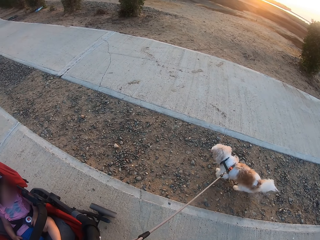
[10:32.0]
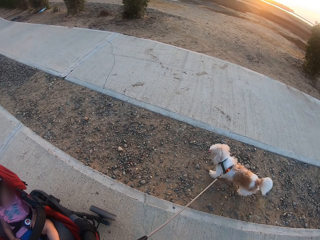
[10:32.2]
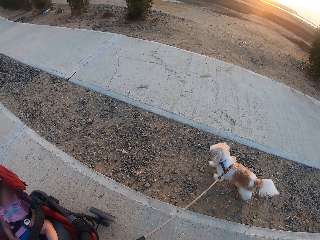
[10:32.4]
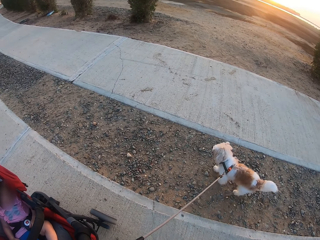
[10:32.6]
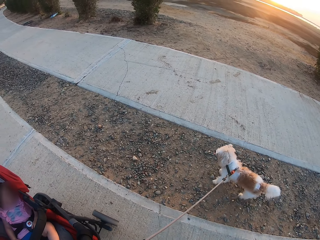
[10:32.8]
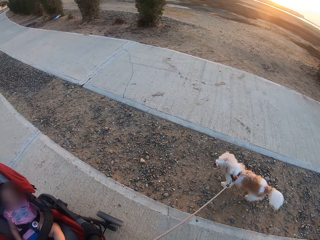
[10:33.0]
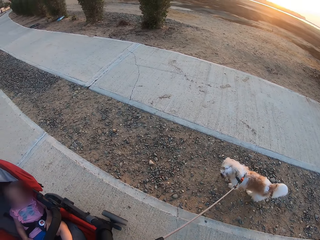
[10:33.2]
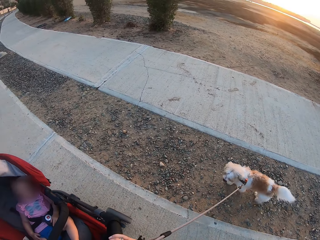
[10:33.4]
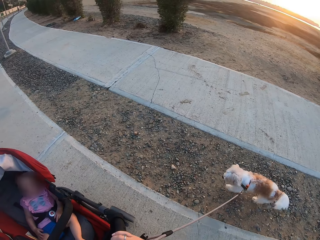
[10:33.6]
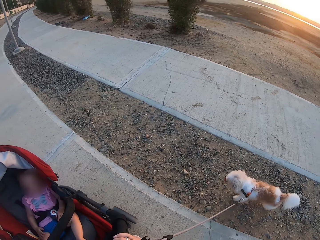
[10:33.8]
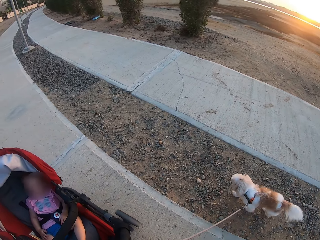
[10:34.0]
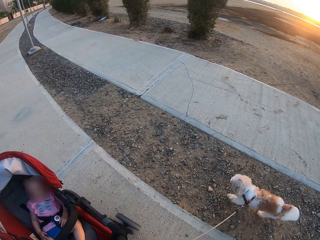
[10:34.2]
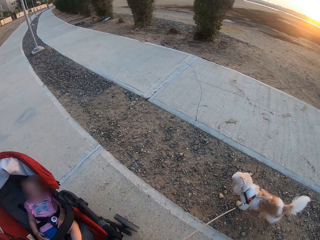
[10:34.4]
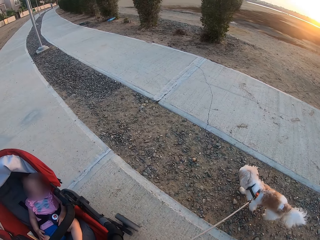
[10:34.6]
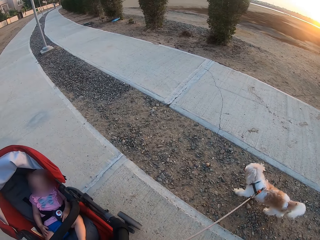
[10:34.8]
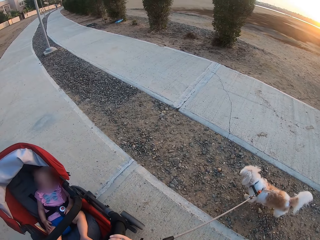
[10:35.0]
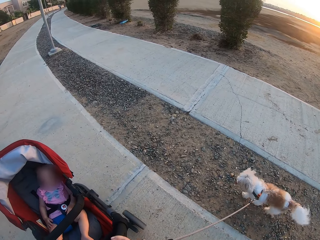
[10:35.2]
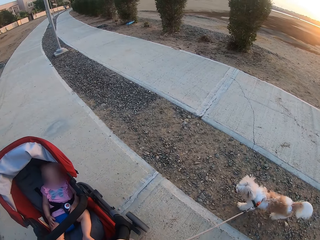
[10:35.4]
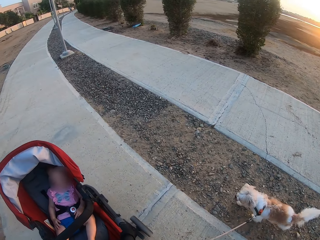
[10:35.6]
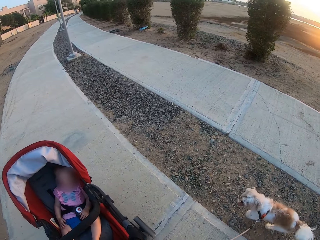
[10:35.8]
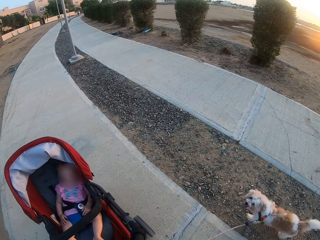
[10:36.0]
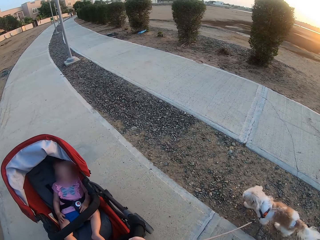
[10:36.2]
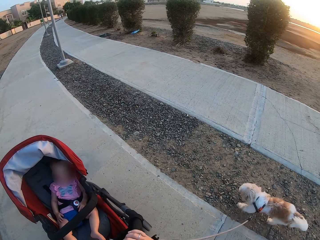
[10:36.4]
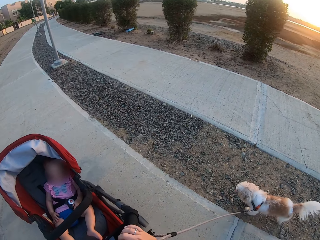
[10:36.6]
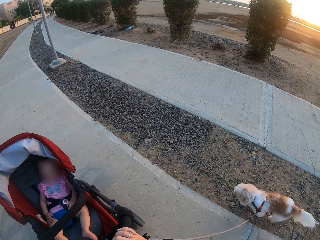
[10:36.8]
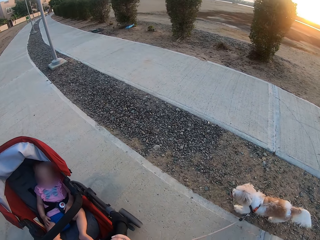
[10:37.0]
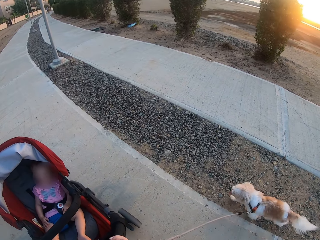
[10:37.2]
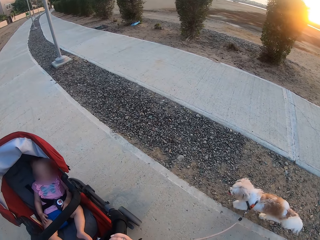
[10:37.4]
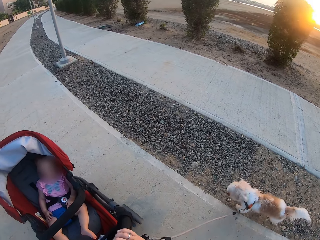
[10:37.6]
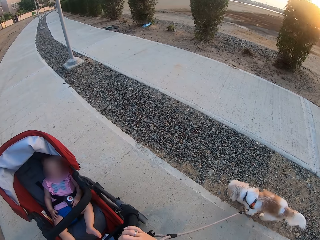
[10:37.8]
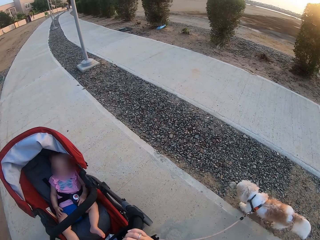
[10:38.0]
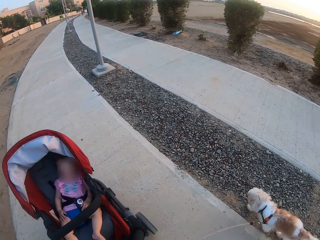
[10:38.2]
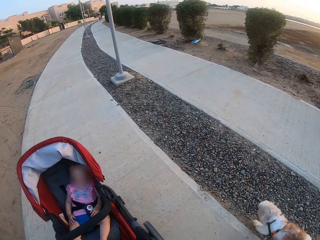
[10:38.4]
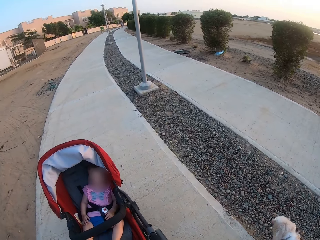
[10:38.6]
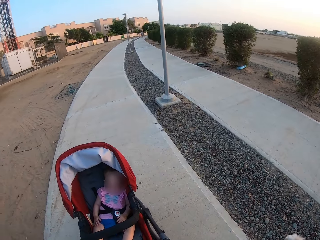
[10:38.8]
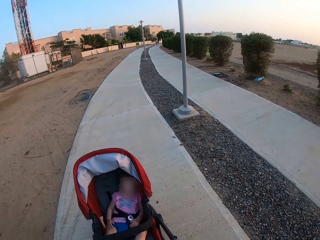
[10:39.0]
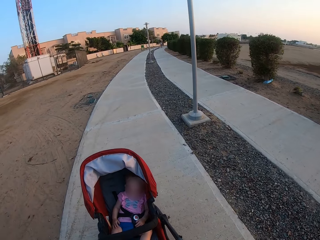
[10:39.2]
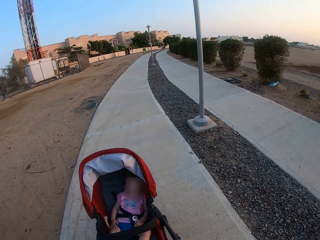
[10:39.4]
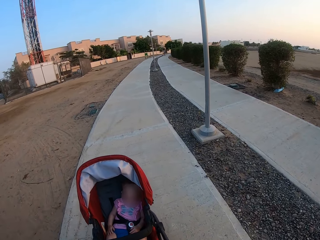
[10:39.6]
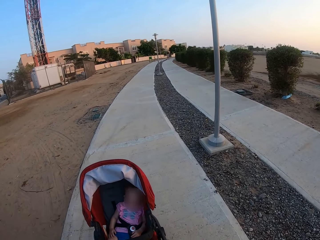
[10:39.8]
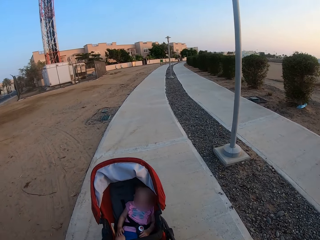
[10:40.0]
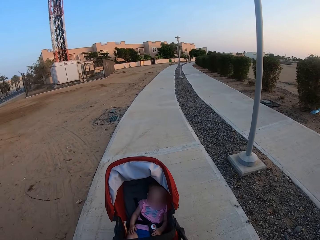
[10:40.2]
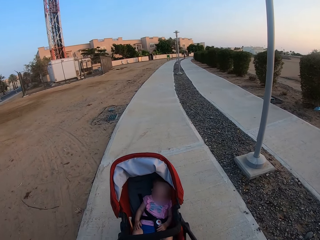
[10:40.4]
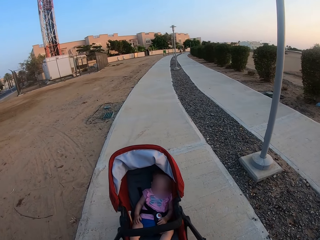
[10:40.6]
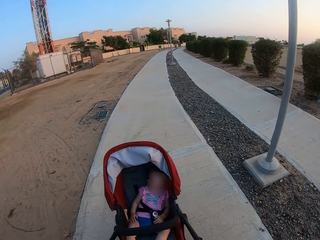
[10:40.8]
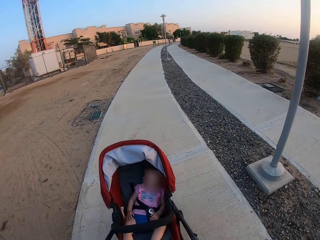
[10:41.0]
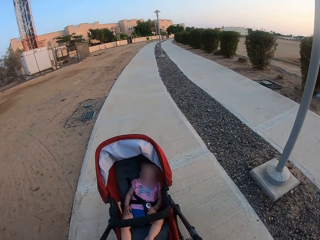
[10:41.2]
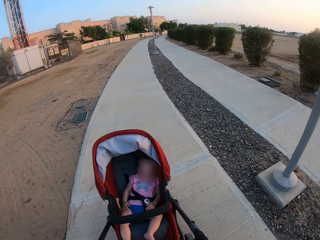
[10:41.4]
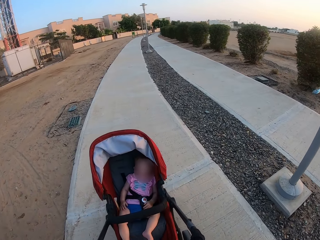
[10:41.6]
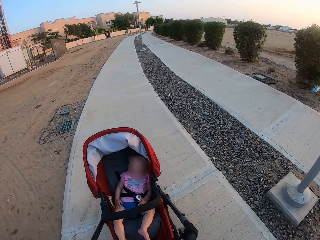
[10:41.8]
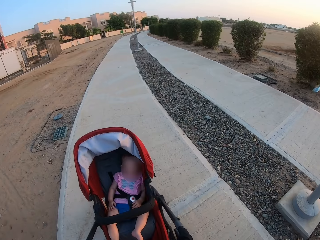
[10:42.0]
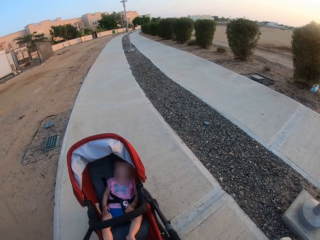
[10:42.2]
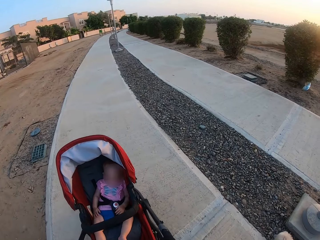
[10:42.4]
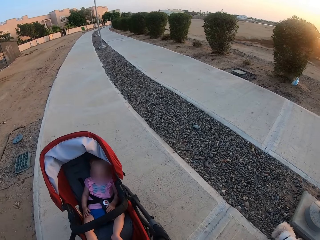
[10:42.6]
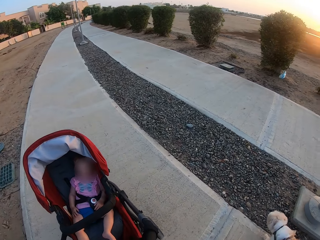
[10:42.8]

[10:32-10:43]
The camera wearer looks at the dog. They push the stroller.

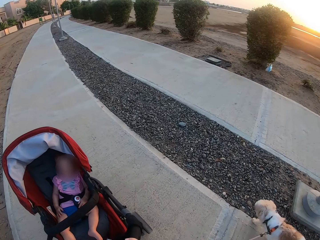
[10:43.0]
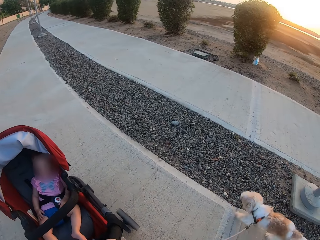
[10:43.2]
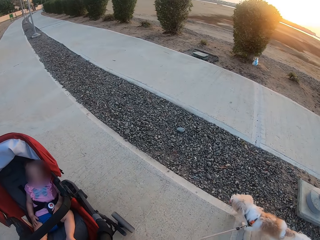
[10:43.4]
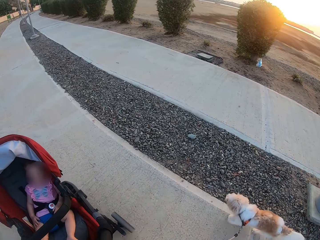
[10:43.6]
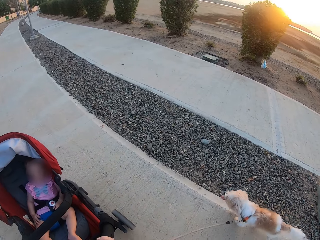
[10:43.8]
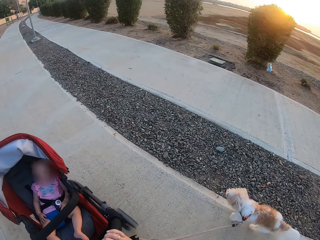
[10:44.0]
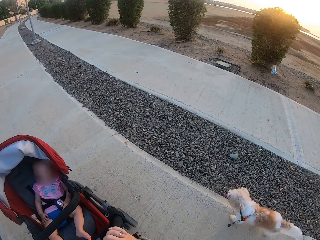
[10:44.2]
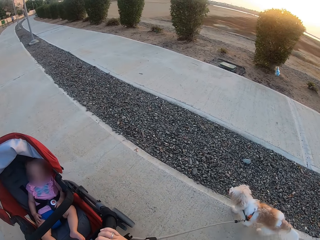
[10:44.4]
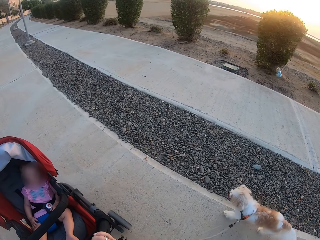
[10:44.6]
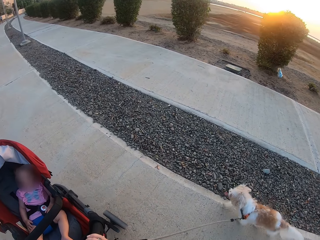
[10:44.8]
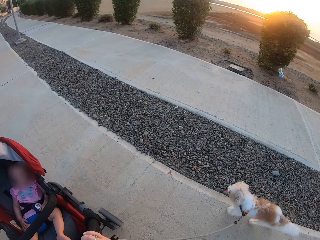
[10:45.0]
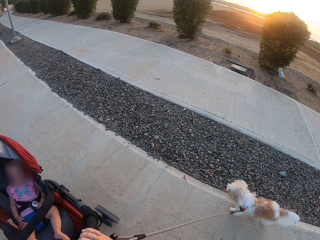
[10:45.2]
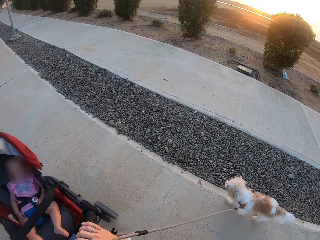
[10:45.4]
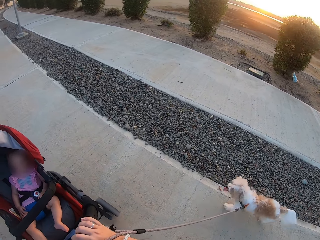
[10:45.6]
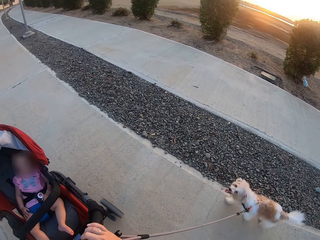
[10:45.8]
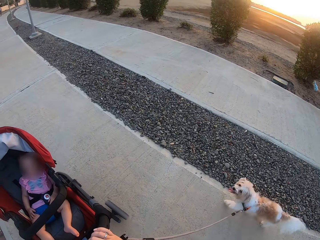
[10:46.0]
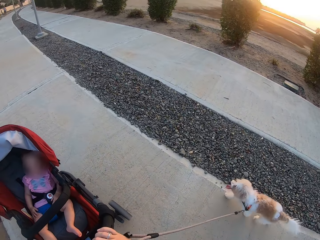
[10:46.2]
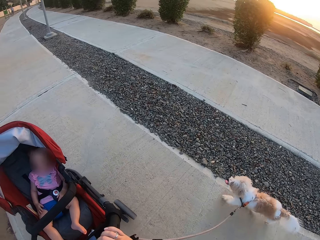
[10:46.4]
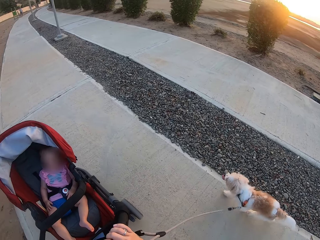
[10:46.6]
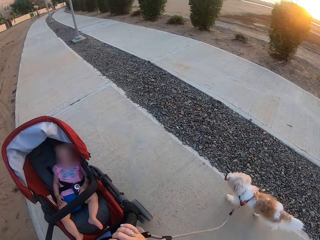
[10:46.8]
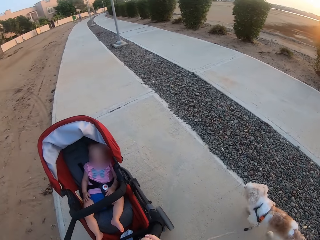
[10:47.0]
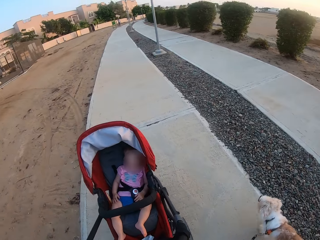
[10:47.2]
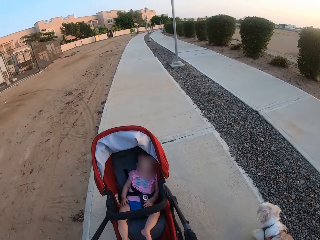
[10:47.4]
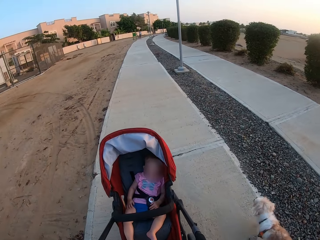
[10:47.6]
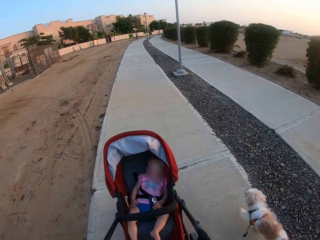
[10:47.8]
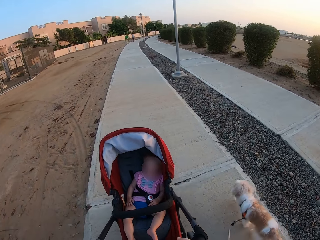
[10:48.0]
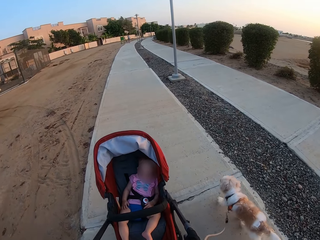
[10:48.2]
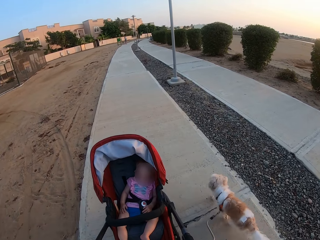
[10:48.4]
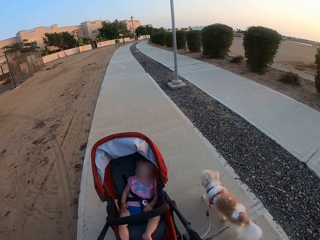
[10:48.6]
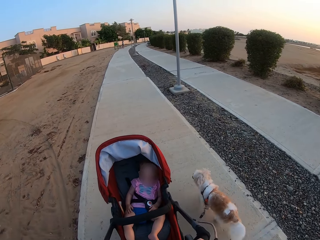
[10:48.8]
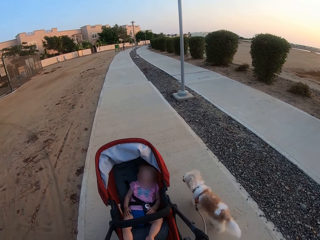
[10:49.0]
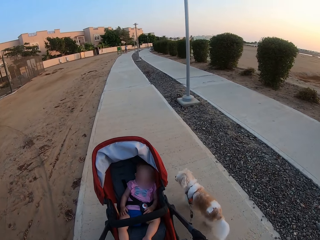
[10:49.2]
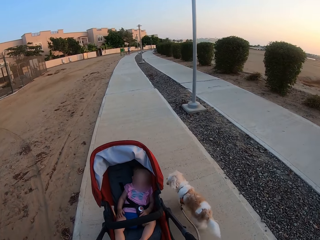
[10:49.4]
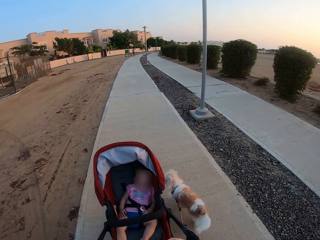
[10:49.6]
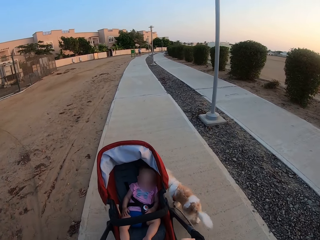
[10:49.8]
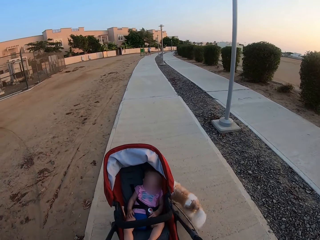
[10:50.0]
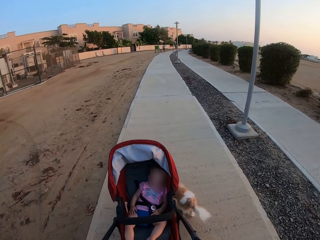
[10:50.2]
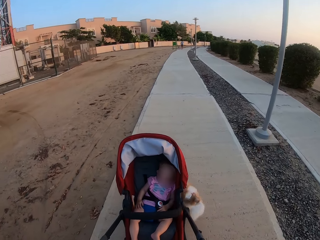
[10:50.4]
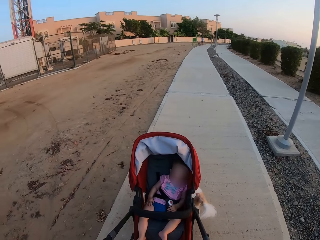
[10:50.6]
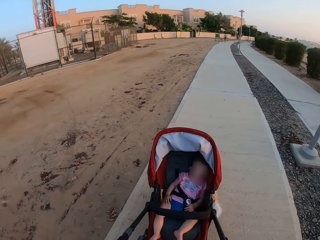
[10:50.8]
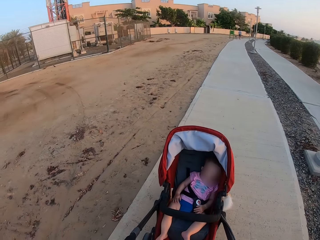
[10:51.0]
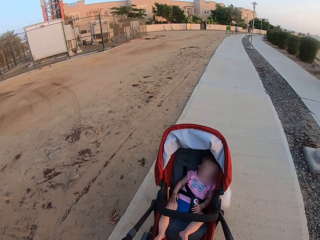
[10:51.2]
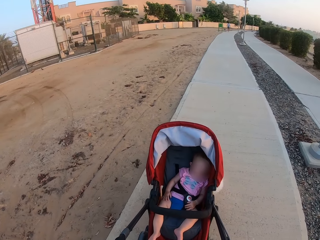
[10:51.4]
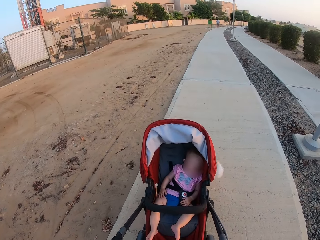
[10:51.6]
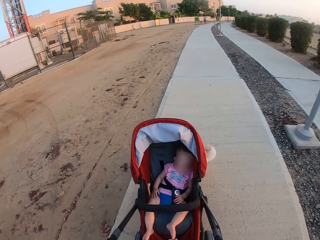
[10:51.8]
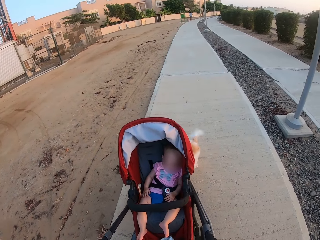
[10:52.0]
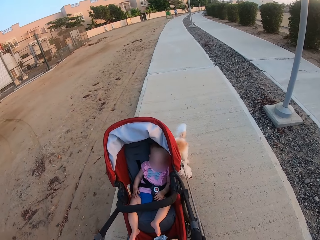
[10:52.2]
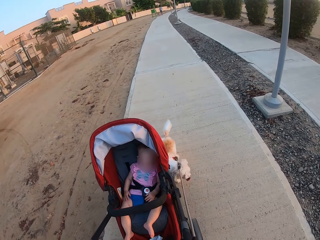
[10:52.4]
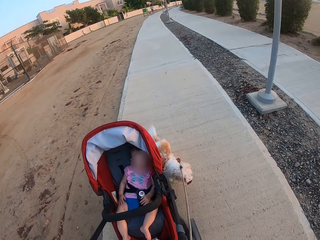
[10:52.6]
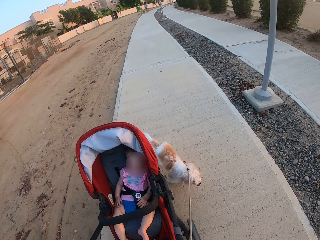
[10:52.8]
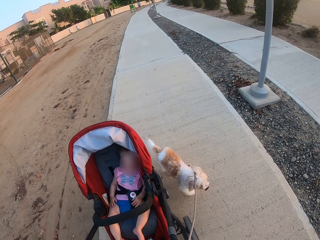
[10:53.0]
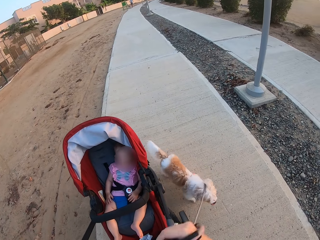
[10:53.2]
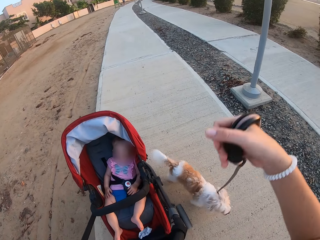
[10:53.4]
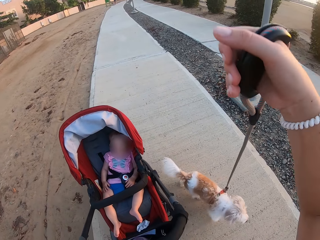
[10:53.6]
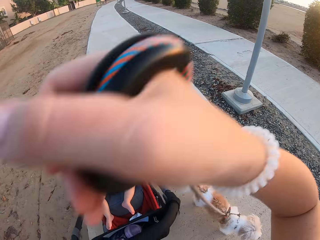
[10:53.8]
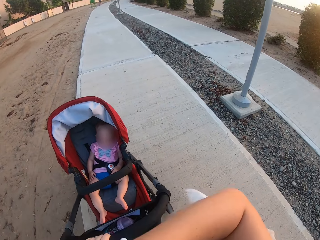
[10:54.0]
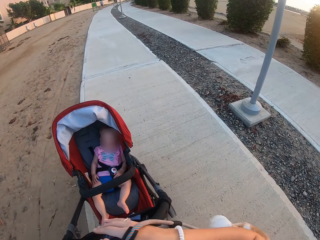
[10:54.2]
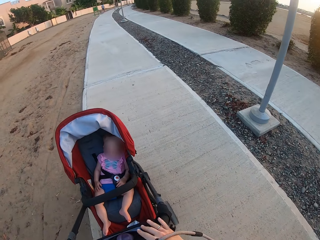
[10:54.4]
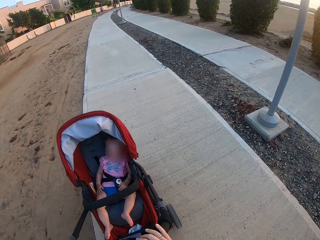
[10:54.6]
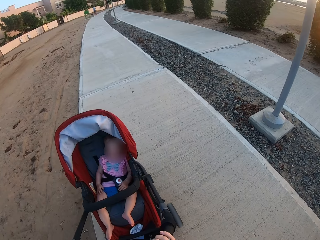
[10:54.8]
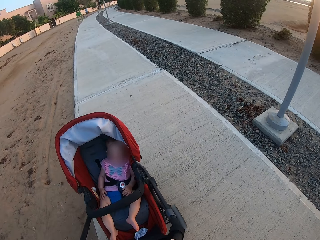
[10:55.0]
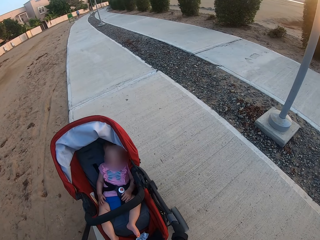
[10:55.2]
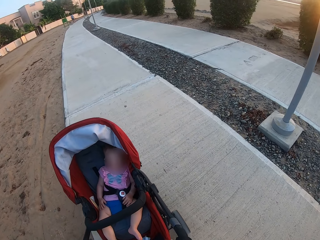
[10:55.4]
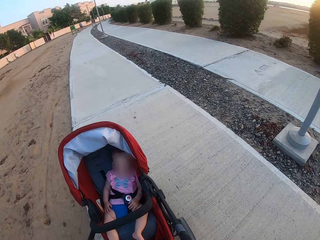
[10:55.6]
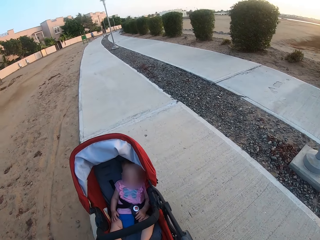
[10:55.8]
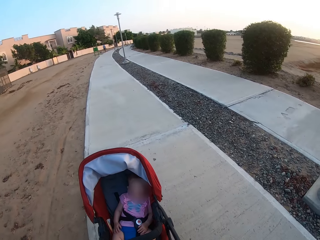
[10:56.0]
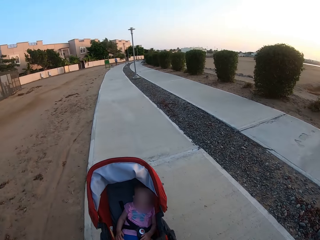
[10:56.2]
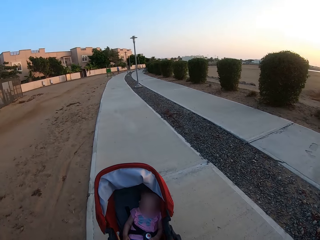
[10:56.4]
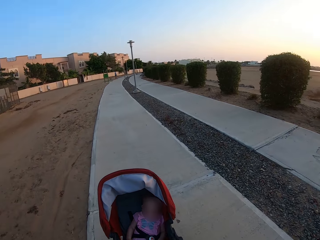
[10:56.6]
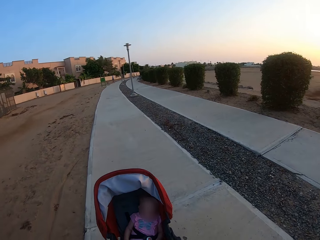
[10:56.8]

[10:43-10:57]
The camera wearer looks at the dog. They push the stroller with the baby in it.
